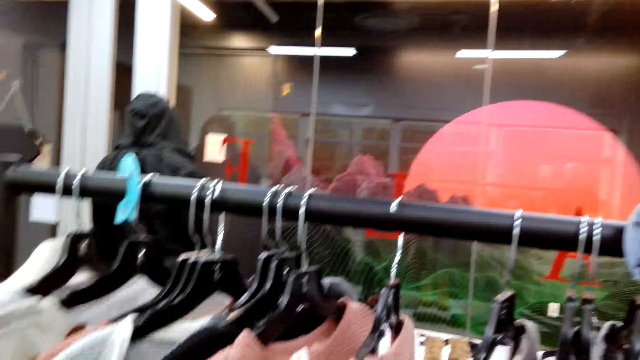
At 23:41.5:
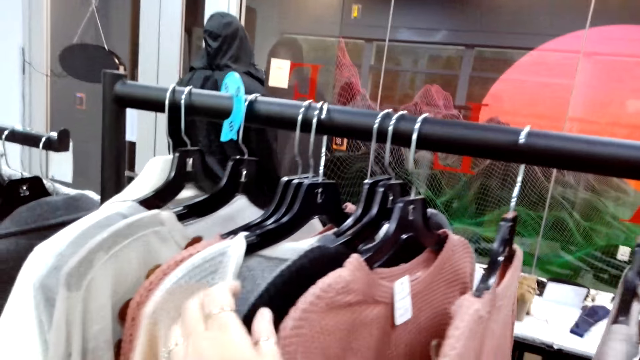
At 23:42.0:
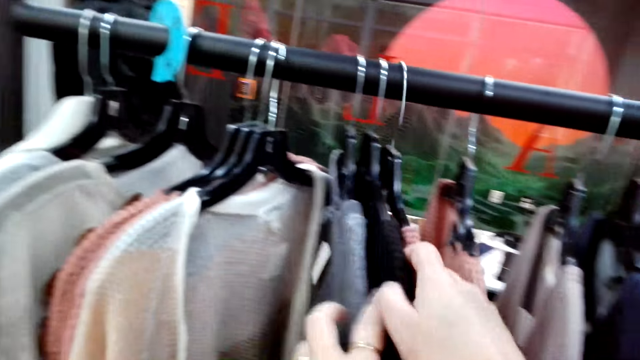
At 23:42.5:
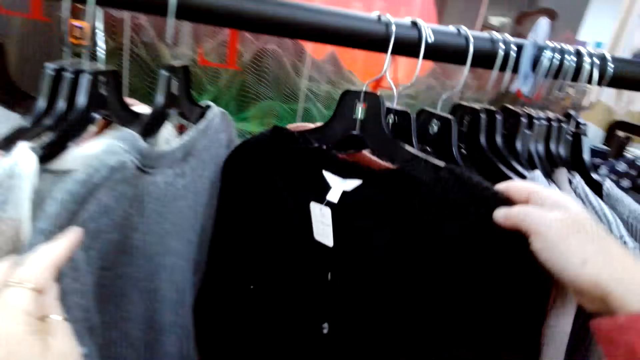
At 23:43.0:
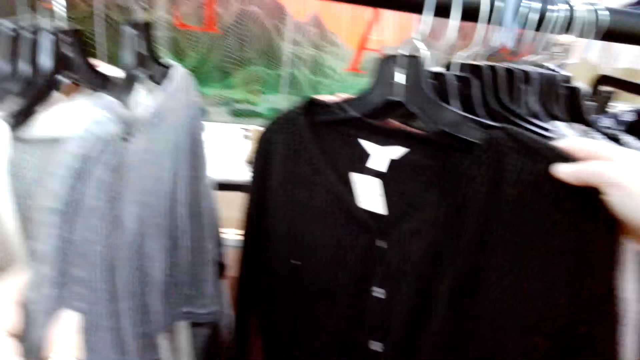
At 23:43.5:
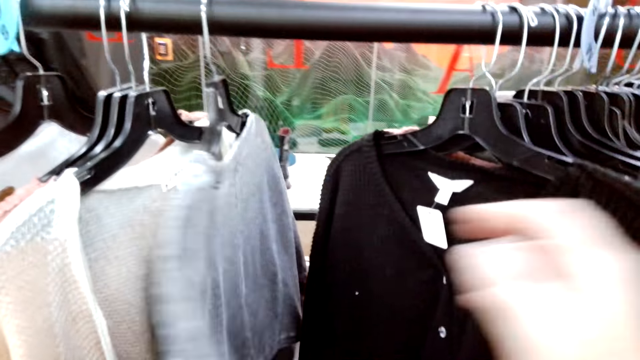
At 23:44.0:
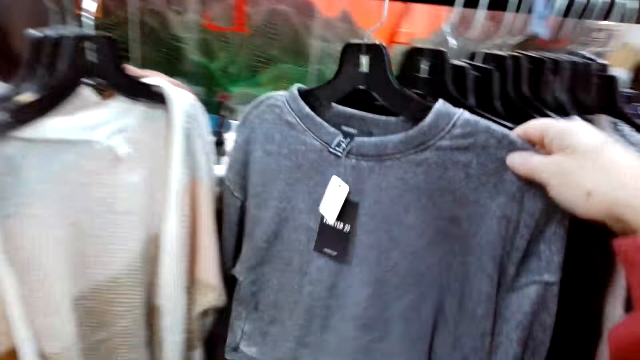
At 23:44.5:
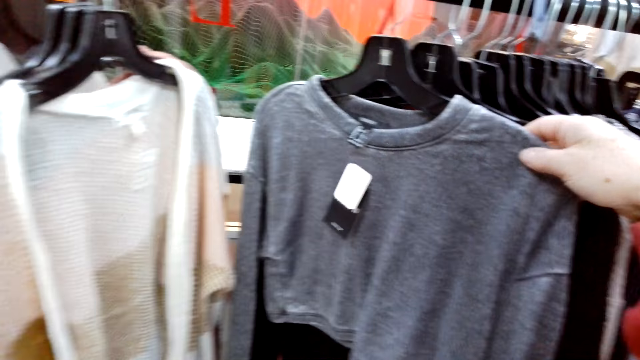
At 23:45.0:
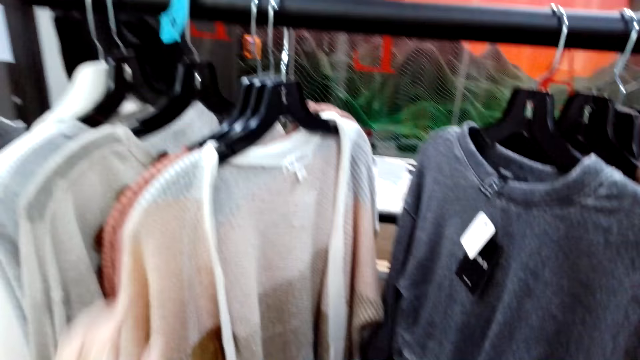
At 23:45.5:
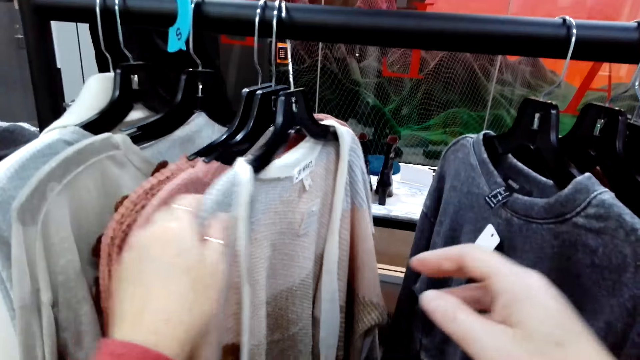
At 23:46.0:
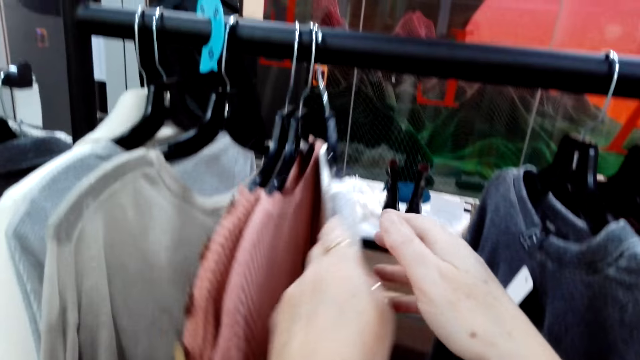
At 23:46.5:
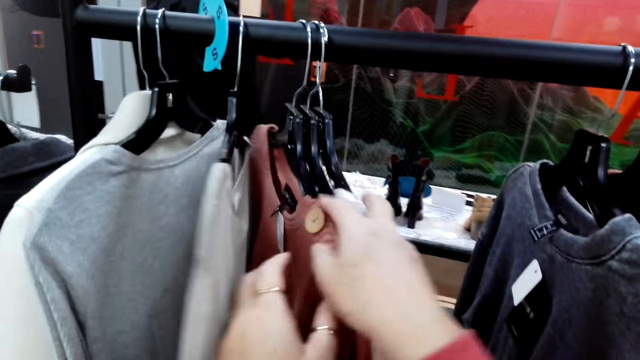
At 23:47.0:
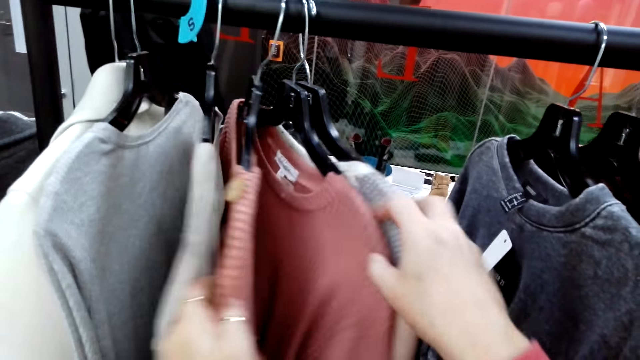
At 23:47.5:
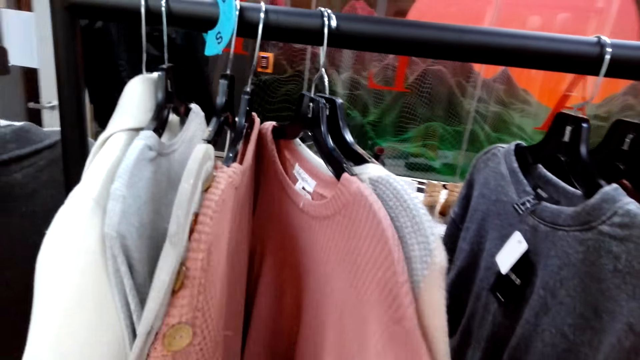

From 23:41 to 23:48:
The camera wearer puts the blouse on a hanger line. They search the clothes on the hanger line.

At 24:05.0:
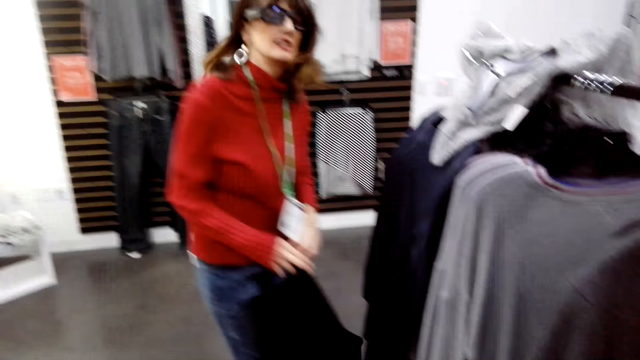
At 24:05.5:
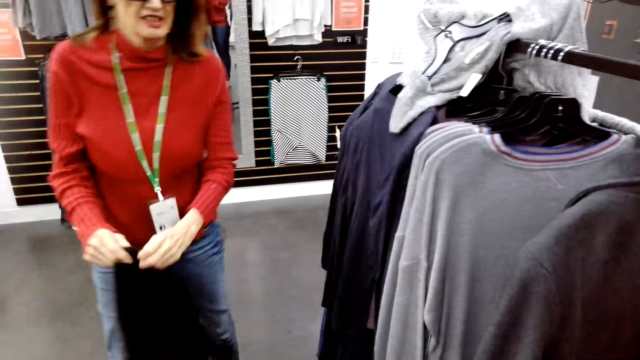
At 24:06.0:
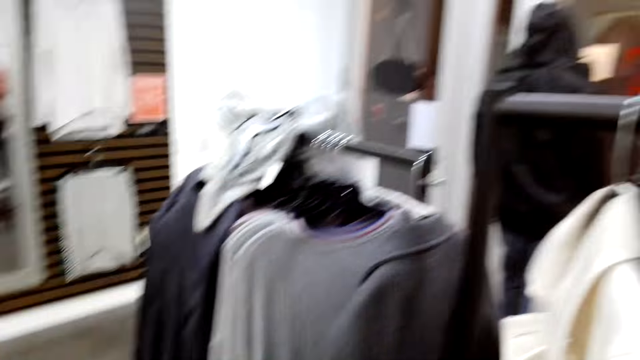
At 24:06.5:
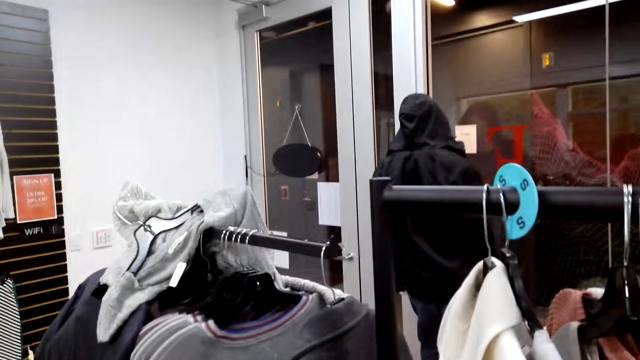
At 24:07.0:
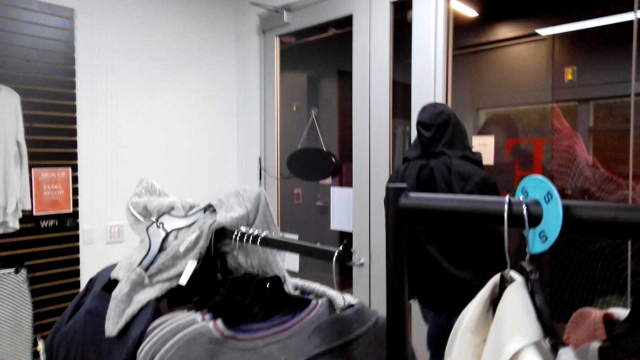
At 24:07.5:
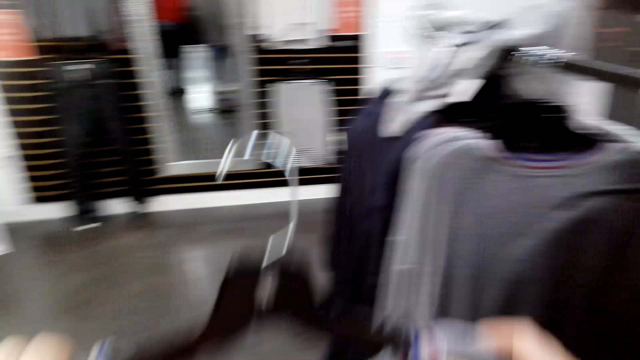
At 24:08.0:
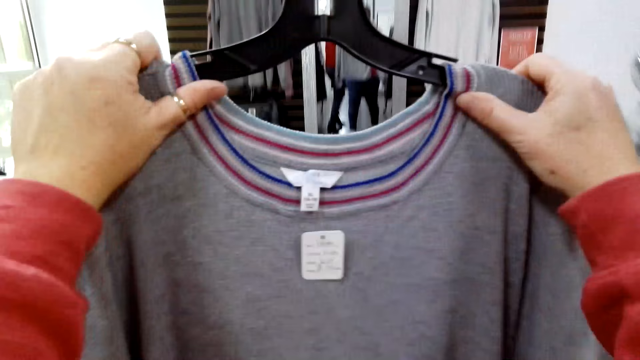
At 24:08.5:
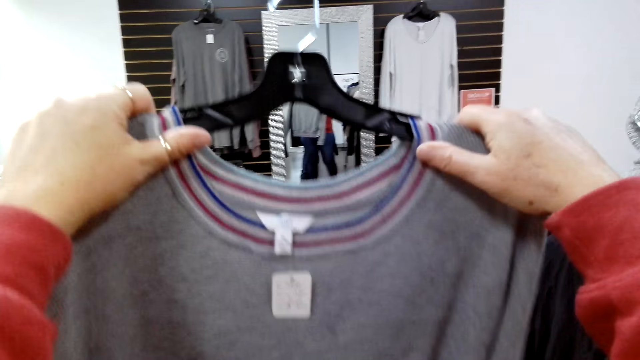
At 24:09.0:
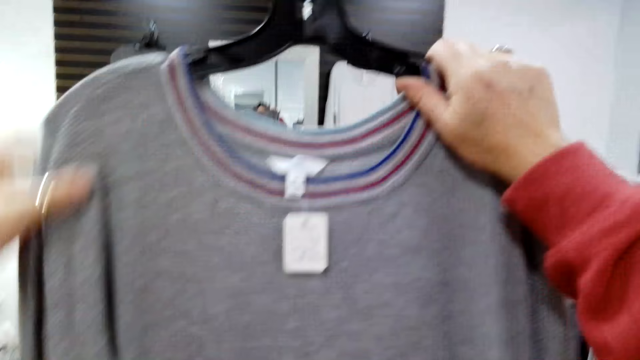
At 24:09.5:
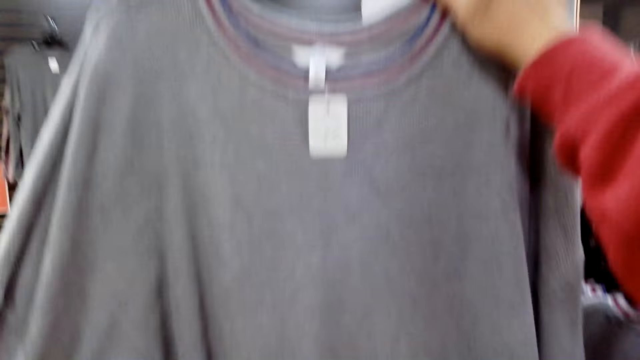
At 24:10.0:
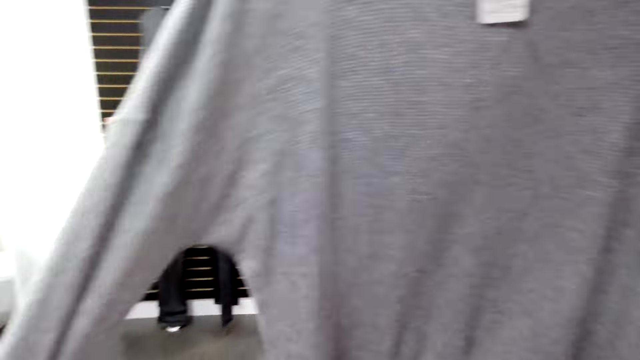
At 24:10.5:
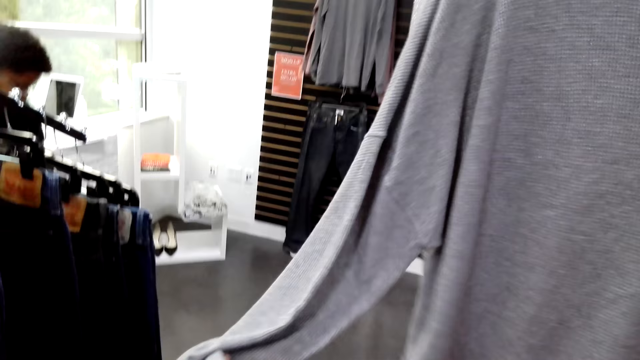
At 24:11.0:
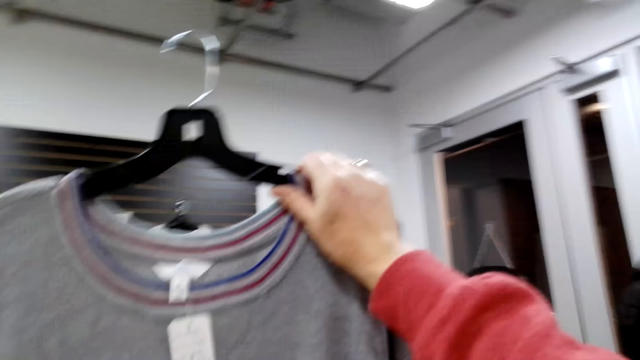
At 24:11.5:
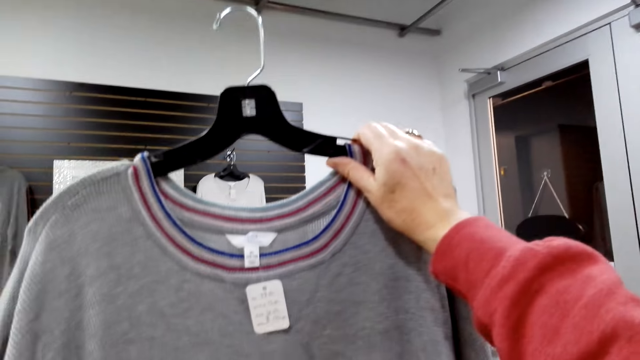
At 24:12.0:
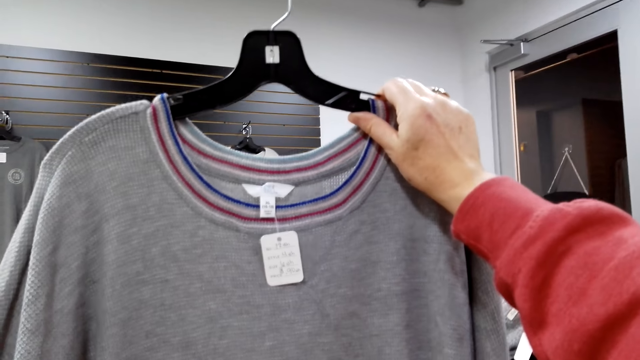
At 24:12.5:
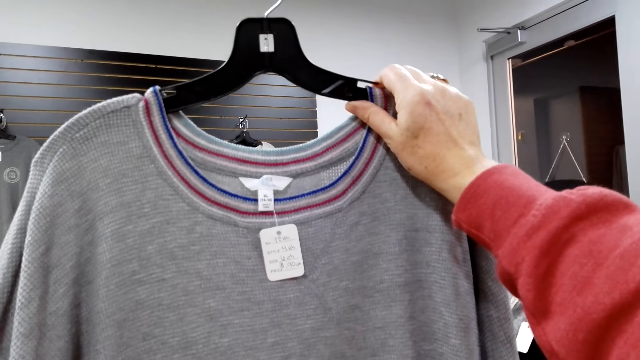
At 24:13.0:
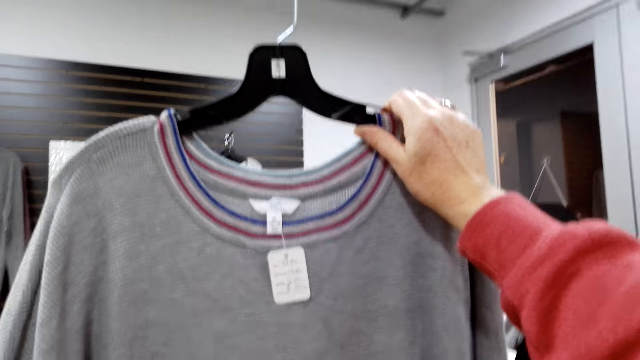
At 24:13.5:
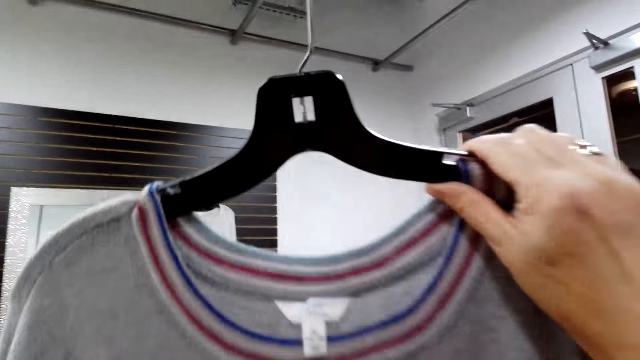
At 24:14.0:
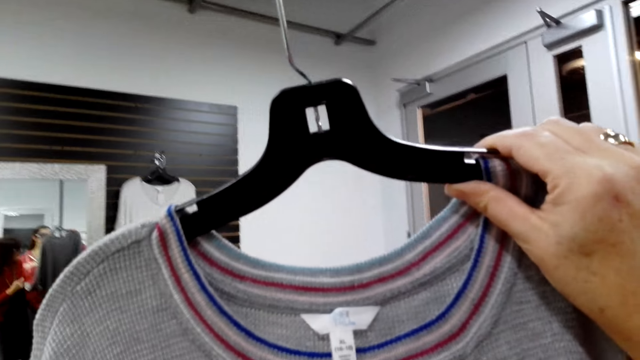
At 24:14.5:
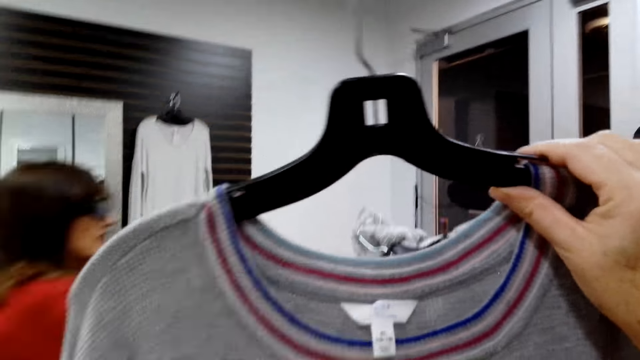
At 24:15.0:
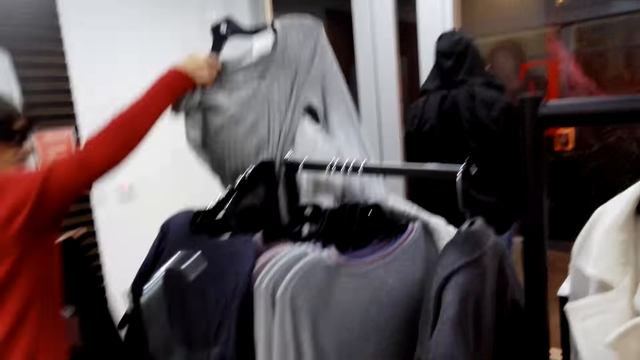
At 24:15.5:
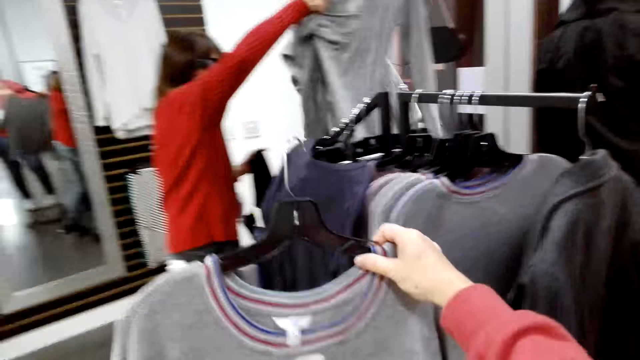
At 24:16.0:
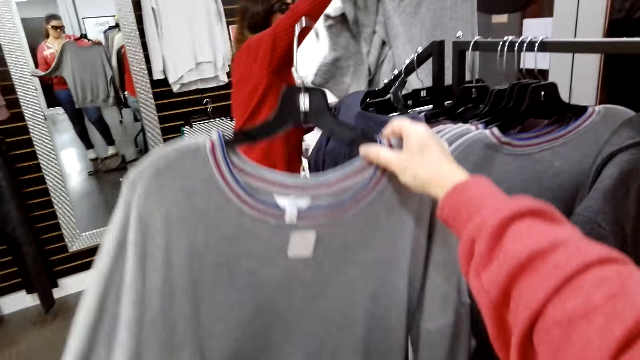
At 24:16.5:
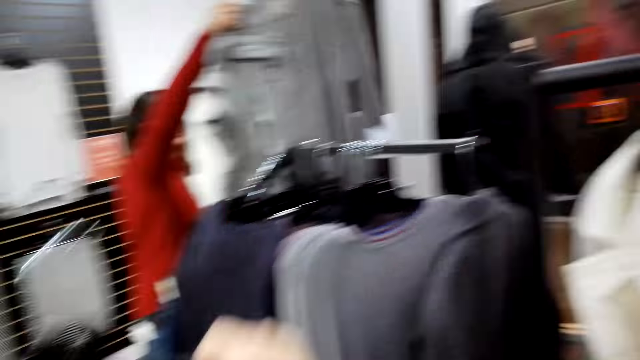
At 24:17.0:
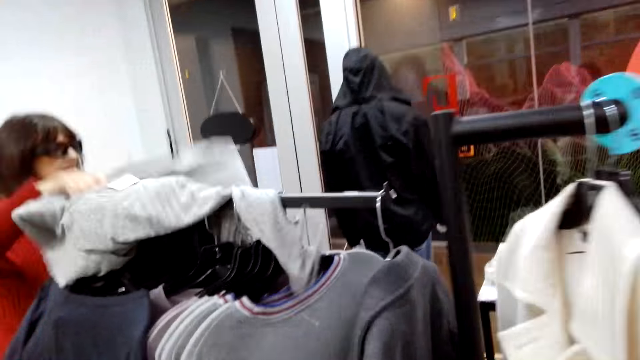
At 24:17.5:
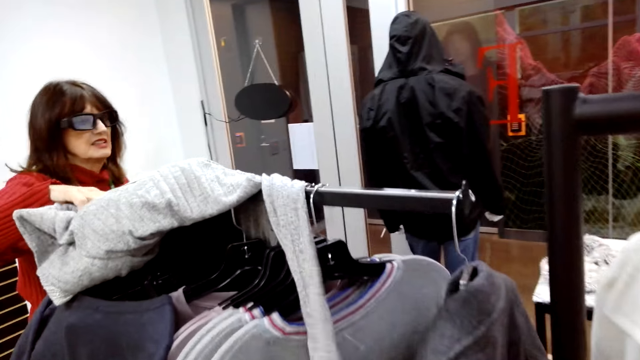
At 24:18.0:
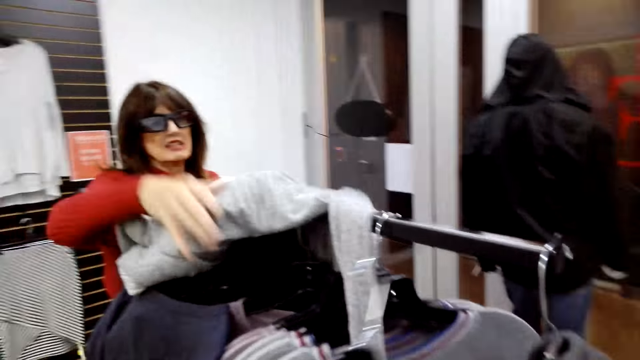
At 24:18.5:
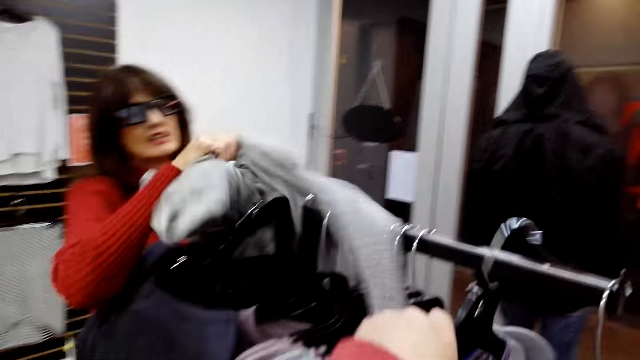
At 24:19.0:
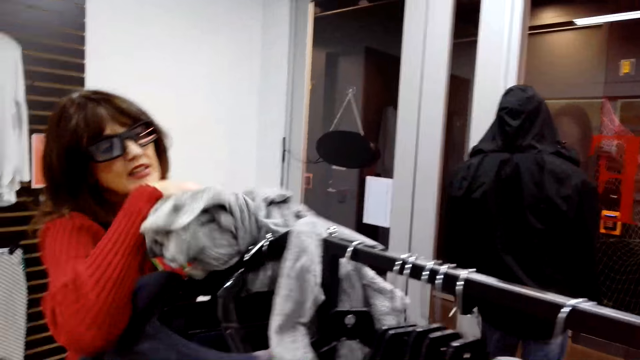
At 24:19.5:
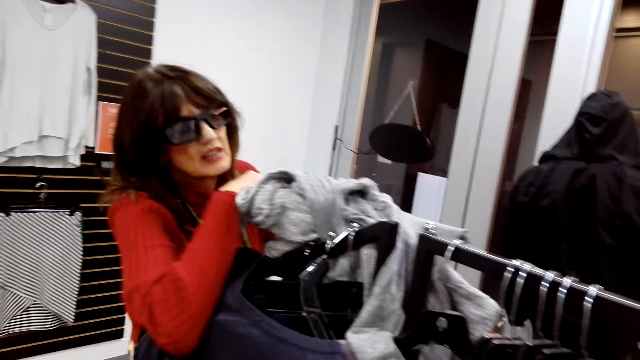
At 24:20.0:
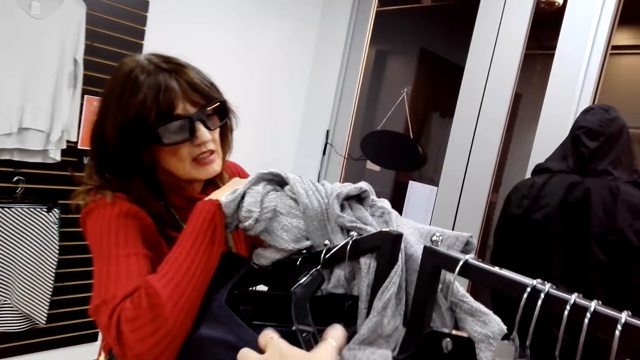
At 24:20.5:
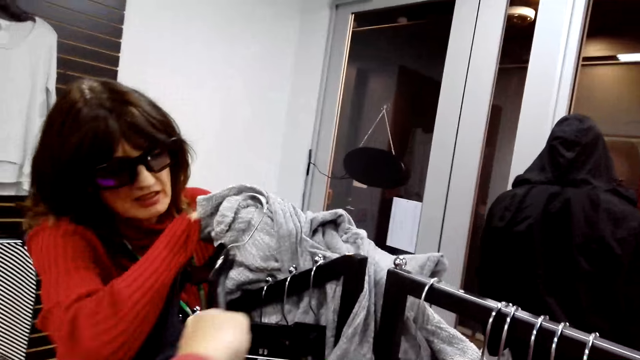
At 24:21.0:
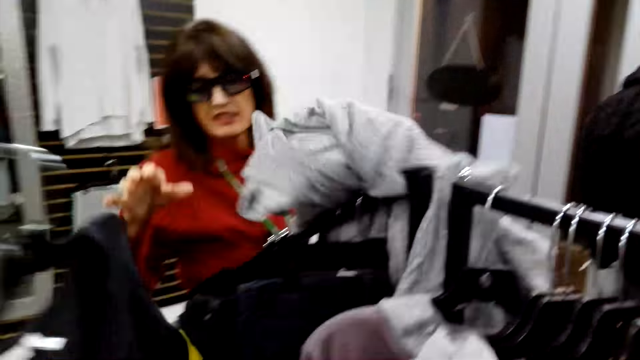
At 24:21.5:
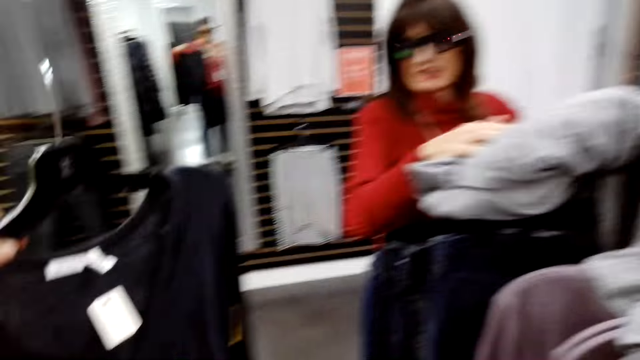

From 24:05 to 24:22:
A lady looks at the camera wearer. The camera wearer looks around the room. They look at the cloth. The lady picks up a cloth from the hanger line. The lady unfolds the clothes. The camera wearer looks around the room. They pick up a cloth from the hanger line. The lady communicates to the camera wearer.
